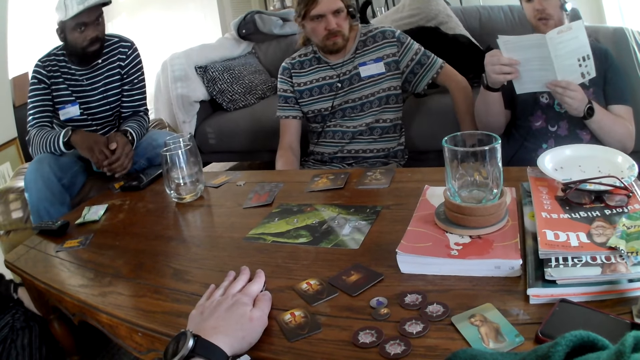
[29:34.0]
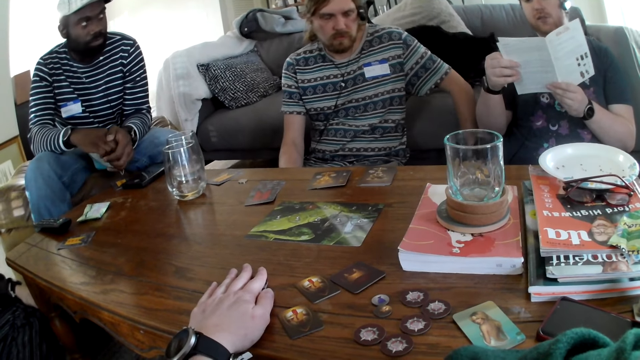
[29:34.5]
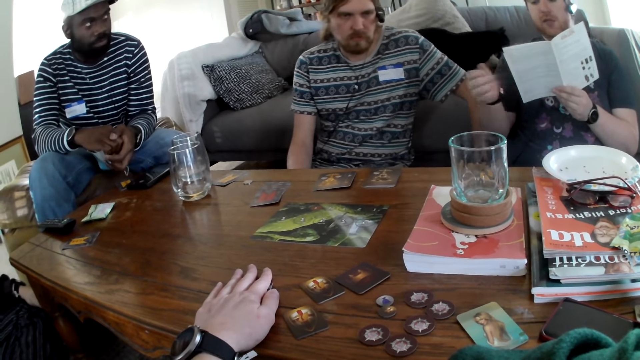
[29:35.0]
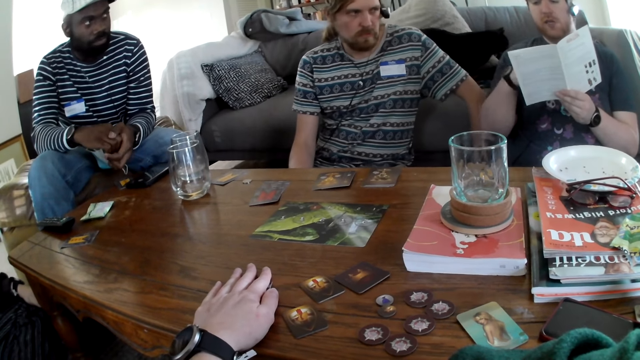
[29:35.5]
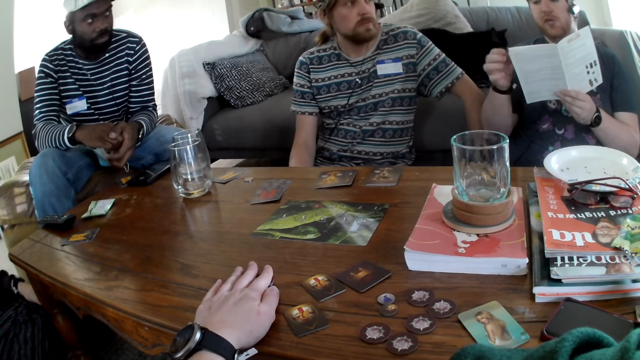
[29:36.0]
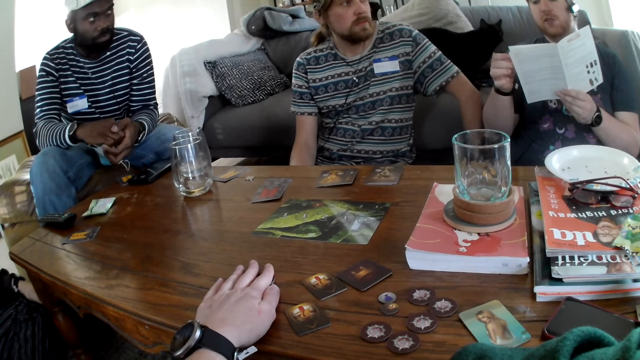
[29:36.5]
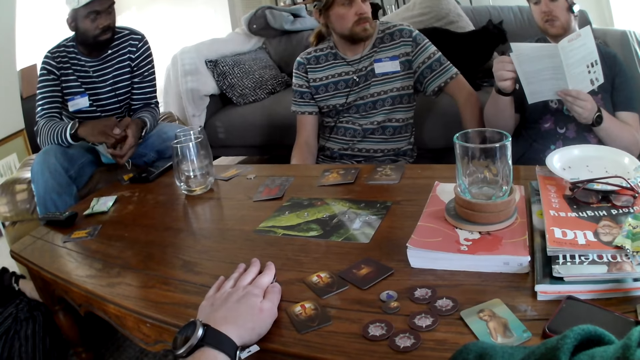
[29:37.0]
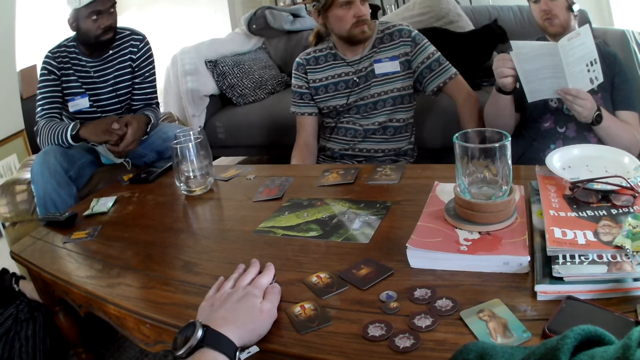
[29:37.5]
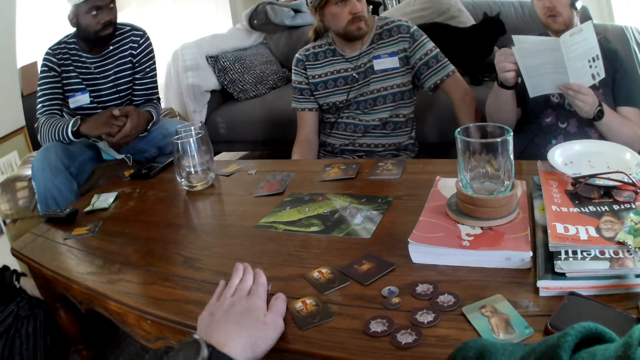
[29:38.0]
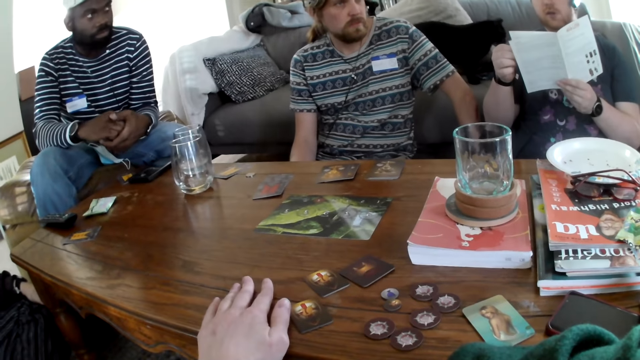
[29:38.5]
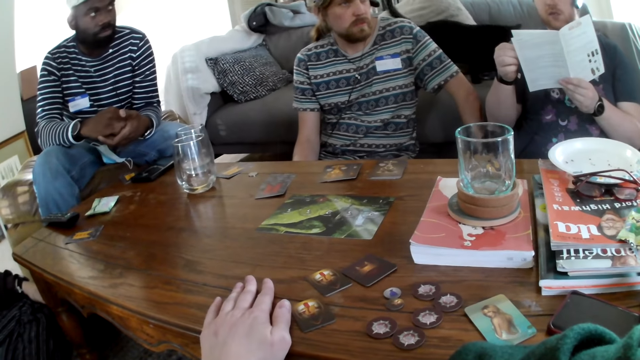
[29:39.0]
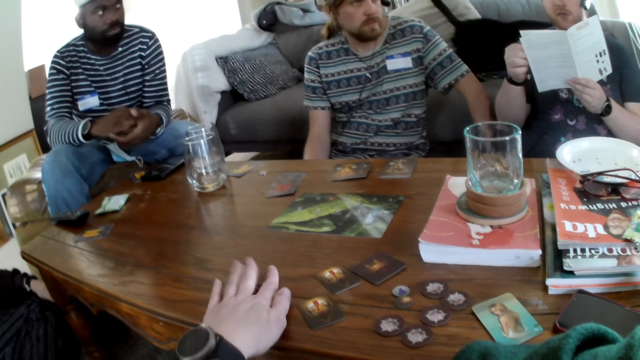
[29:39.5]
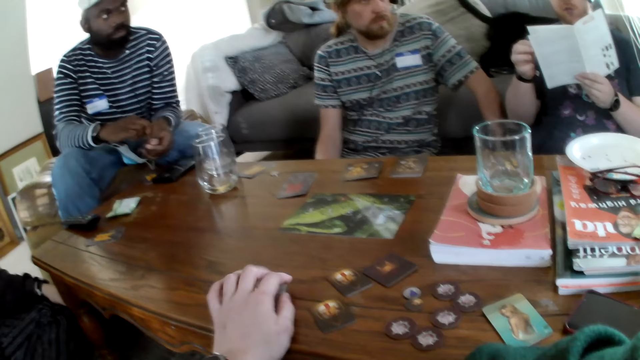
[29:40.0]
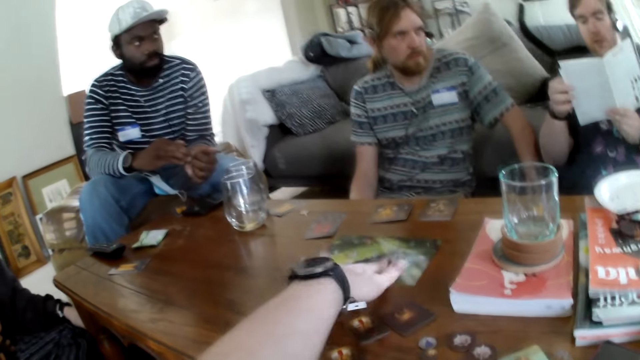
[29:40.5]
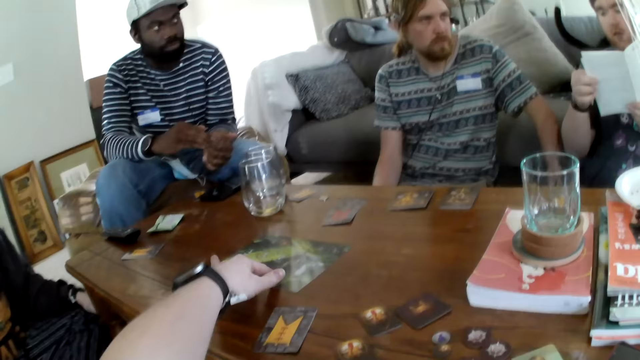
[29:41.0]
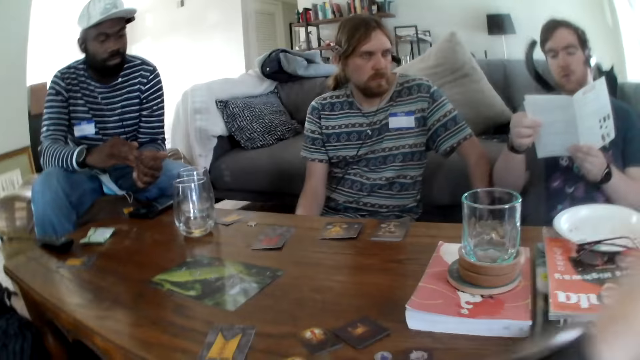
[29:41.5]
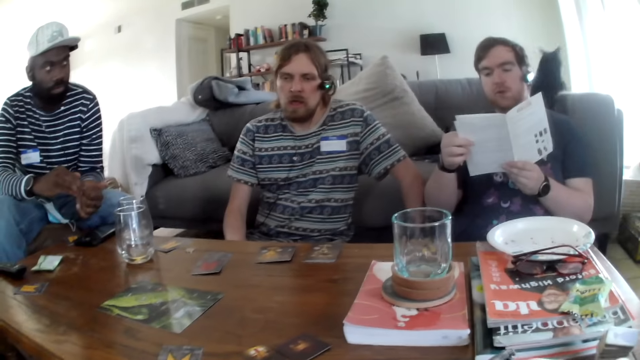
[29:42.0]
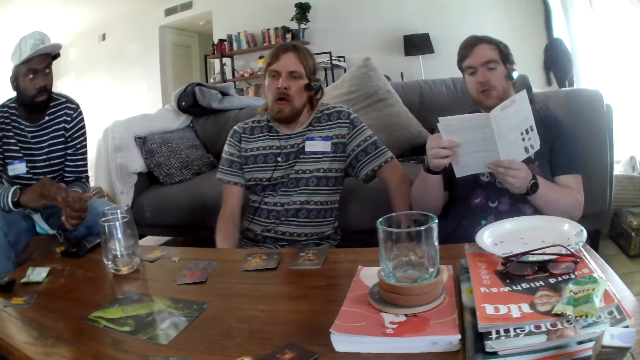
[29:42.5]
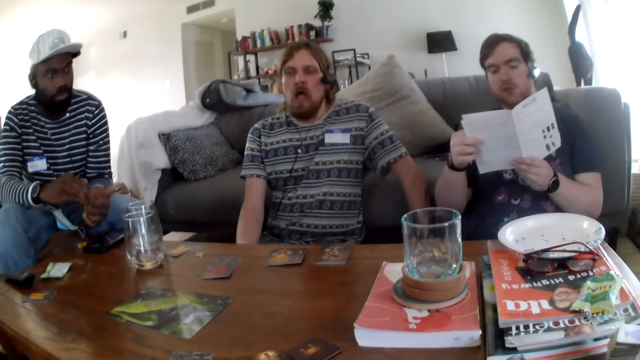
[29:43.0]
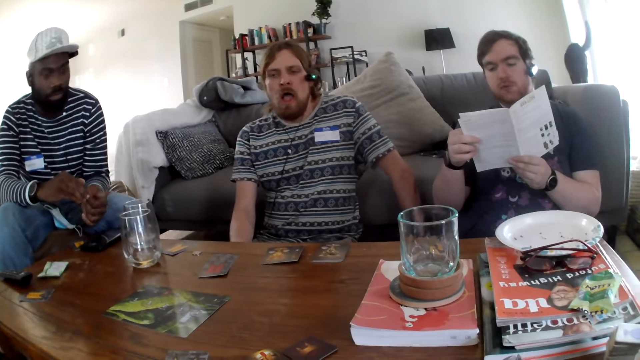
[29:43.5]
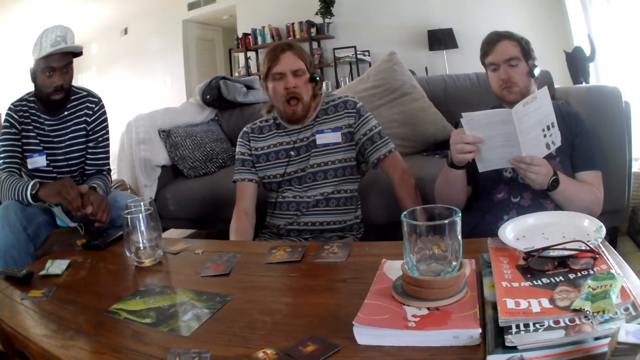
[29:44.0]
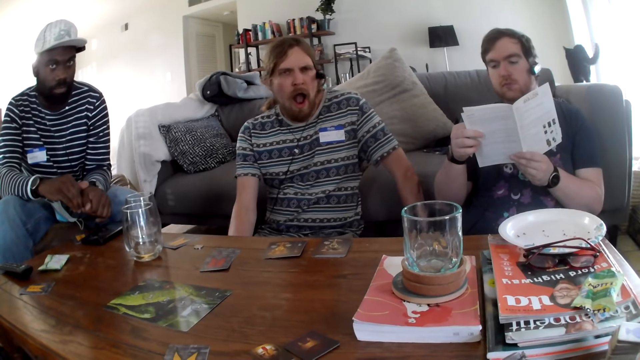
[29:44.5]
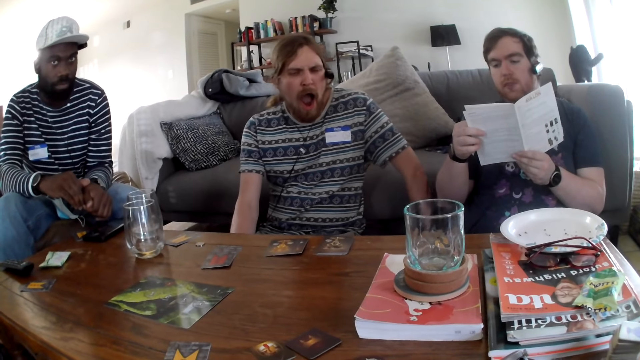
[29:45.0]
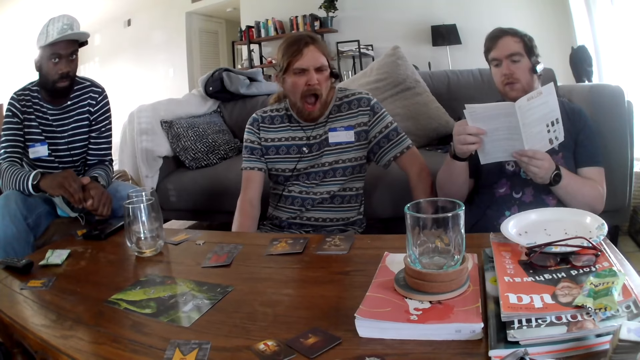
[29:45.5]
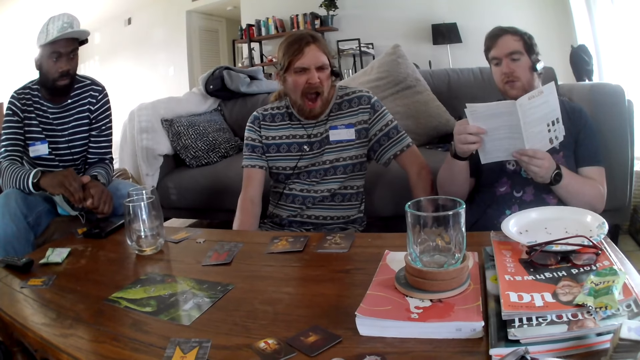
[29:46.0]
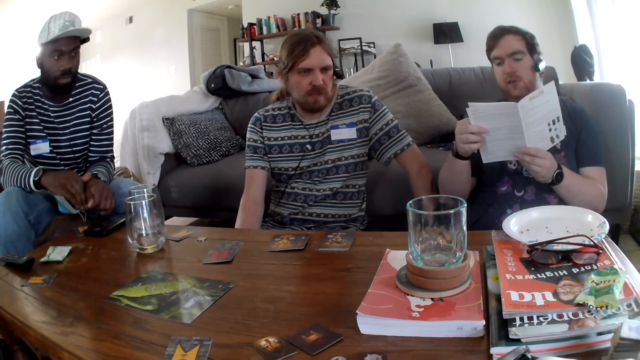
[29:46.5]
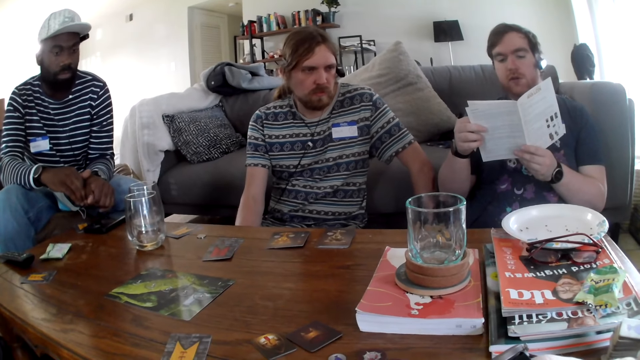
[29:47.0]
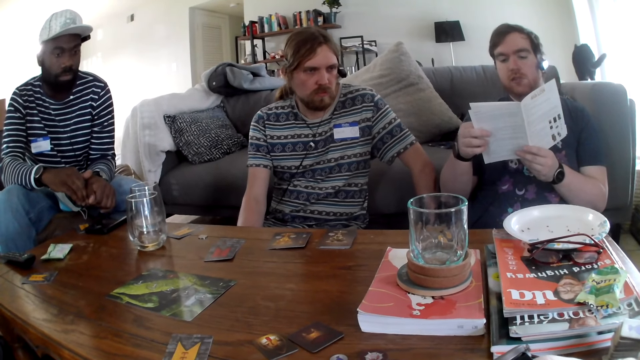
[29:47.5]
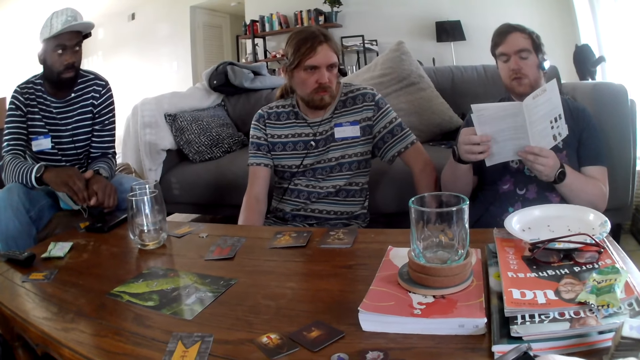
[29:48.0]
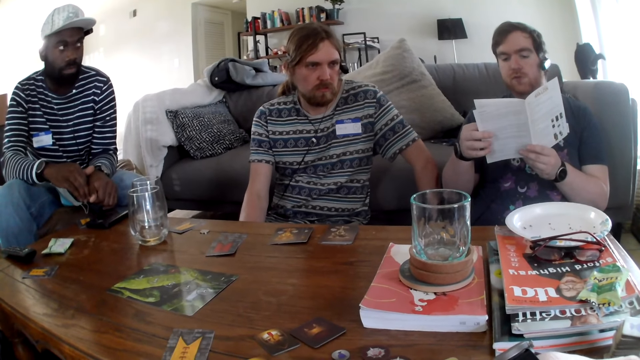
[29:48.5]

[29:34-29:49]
A person talks when reading a book. The camera wearer picks a paper. They move the board. The person talks when reading the book. Another person yawns. The first person talks when reading the book.

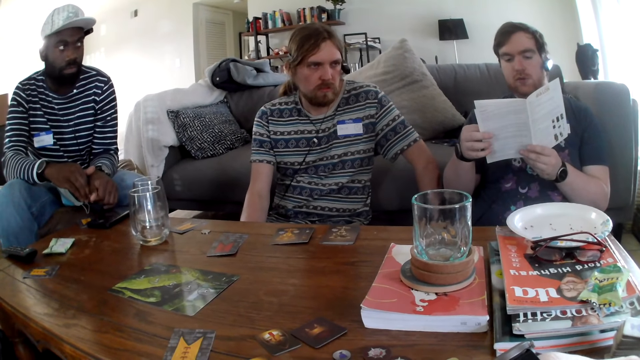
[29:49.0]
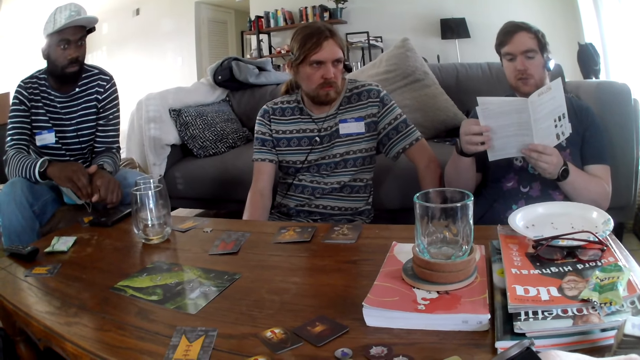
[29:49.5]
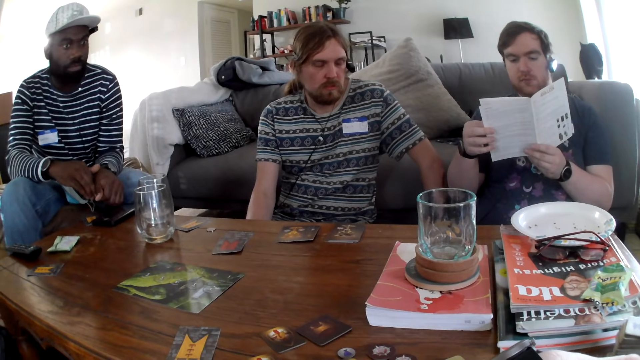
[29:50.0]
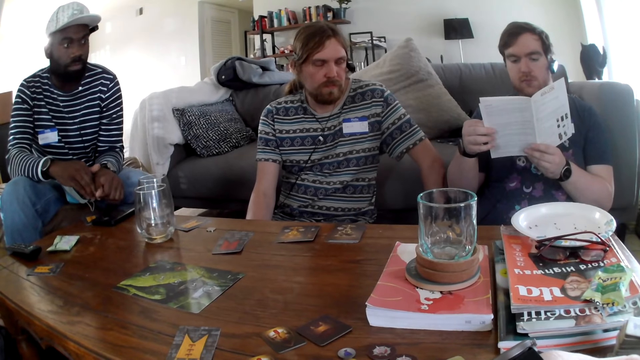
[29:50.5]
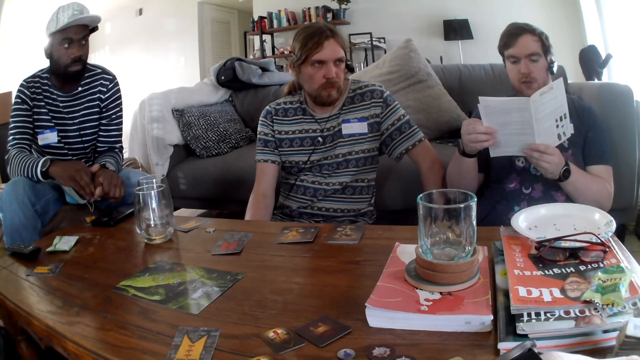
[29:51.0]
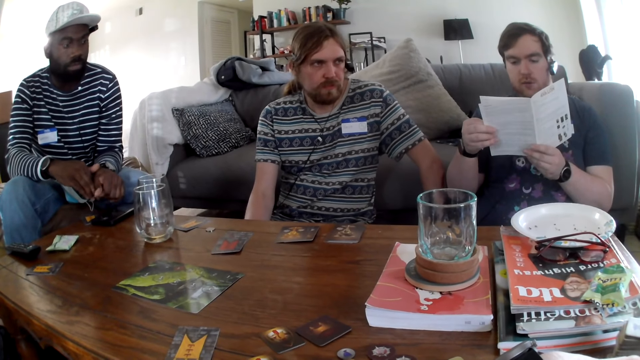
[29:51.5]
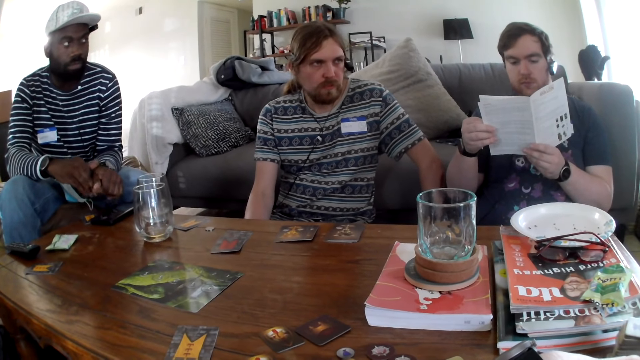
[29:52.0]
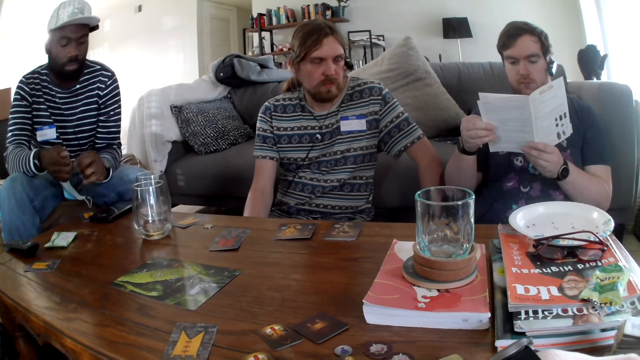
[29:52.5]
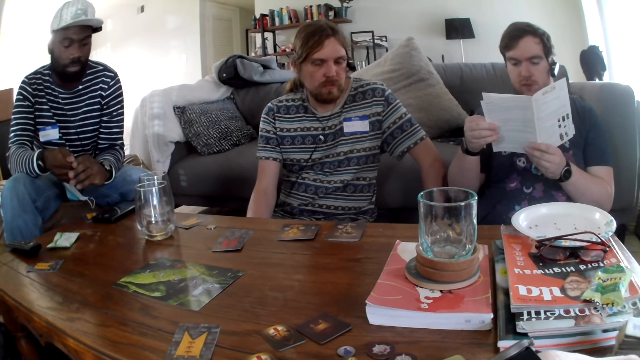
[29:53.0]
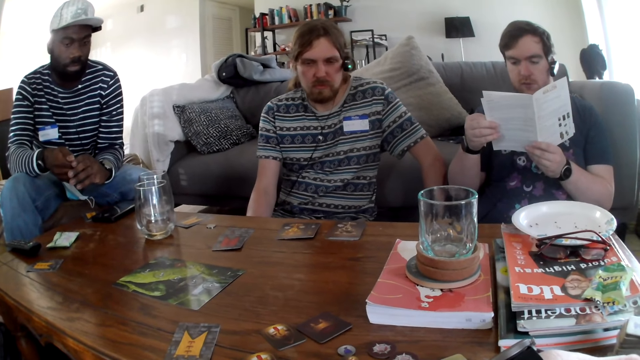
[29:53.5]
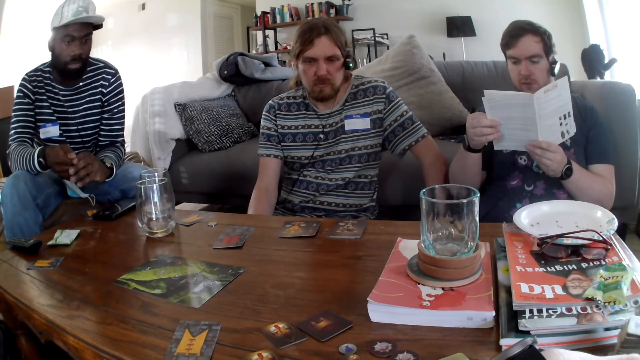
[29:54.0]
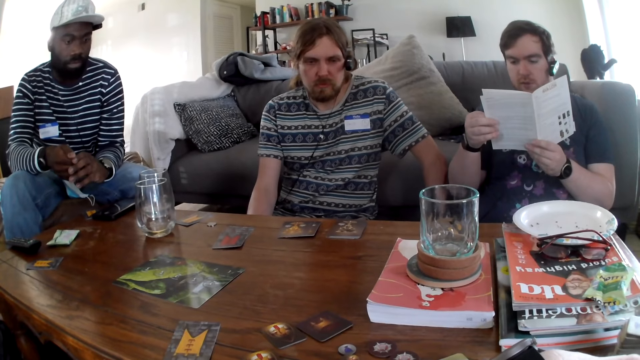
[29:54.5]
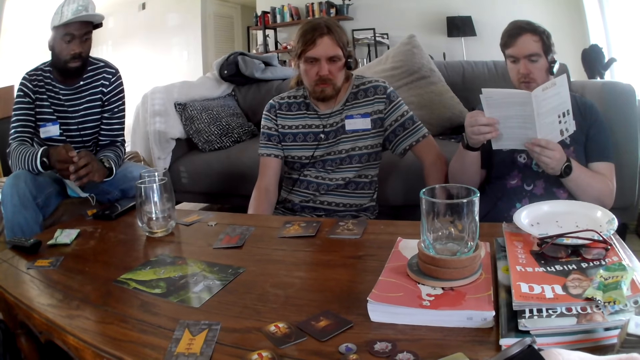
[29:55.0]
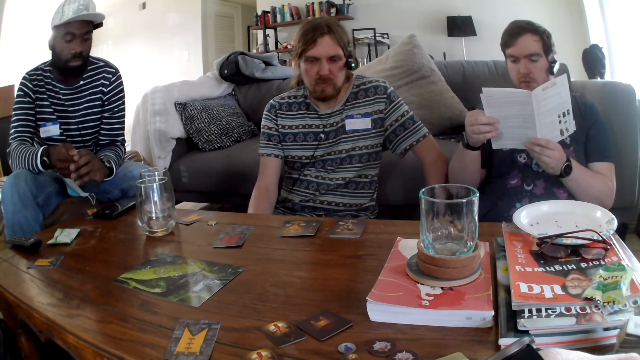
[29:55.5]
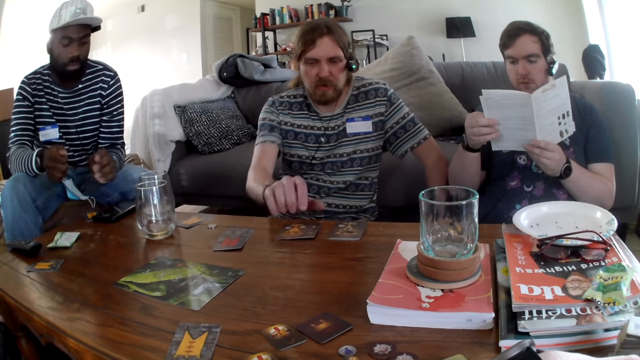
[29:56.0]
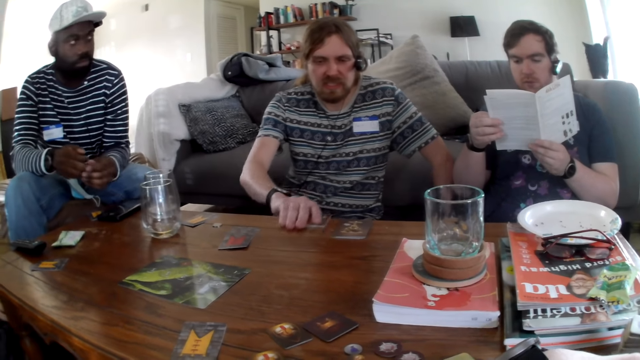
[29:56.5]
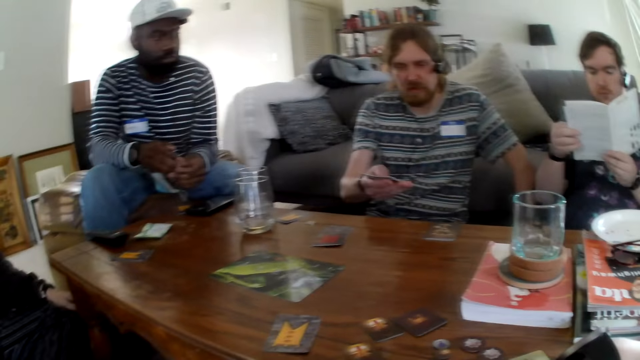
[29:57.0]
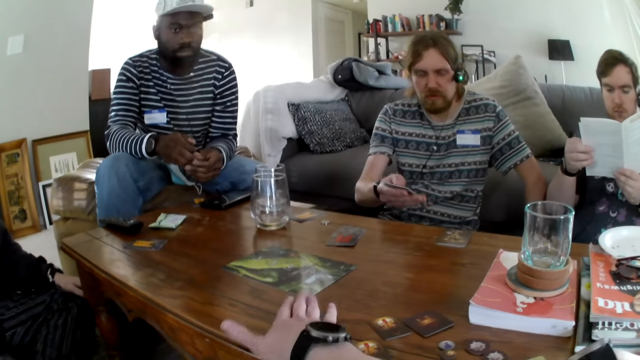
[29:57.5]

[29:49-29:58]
A man talks. The man picks the card.
